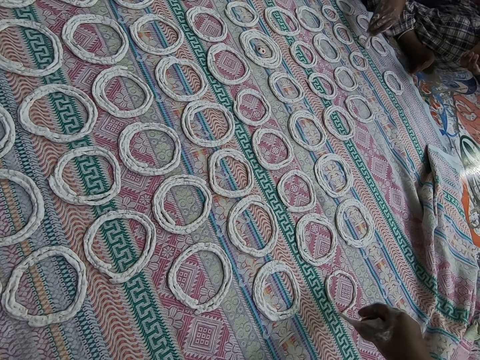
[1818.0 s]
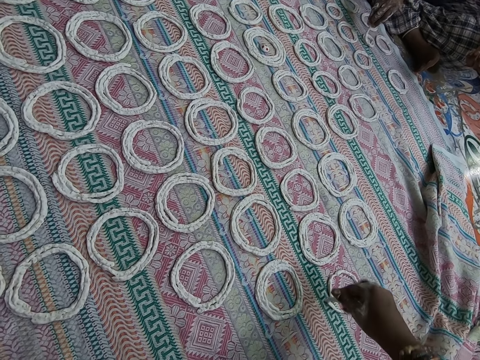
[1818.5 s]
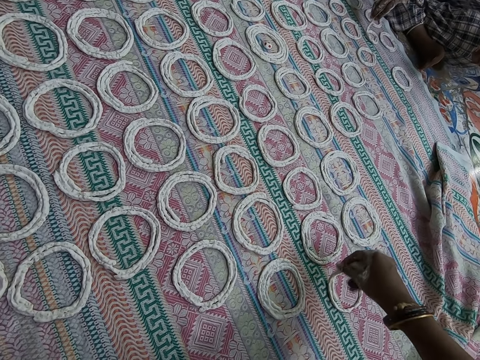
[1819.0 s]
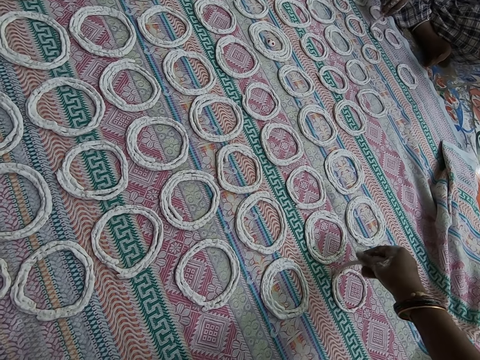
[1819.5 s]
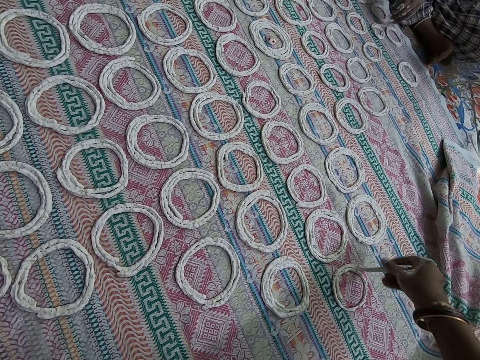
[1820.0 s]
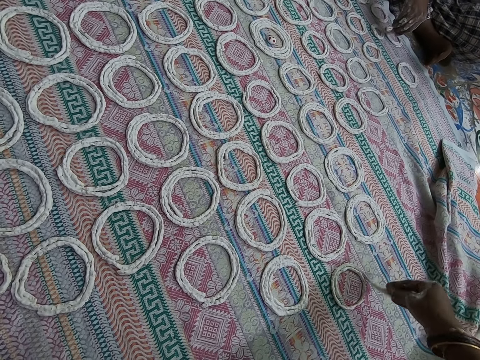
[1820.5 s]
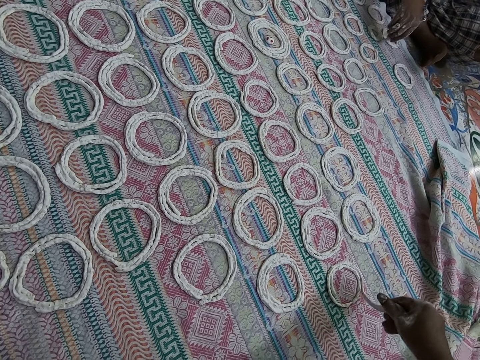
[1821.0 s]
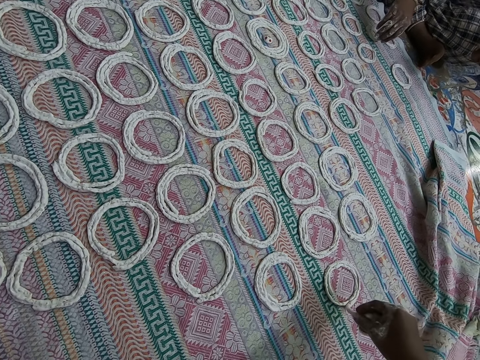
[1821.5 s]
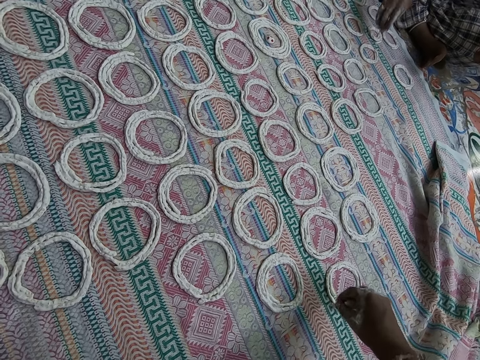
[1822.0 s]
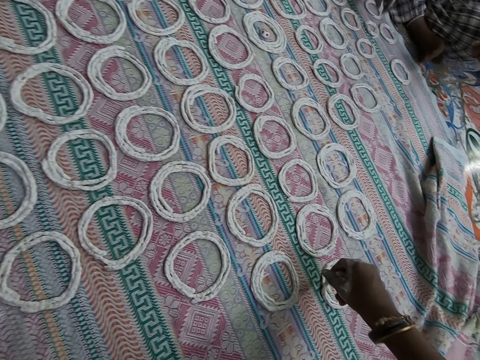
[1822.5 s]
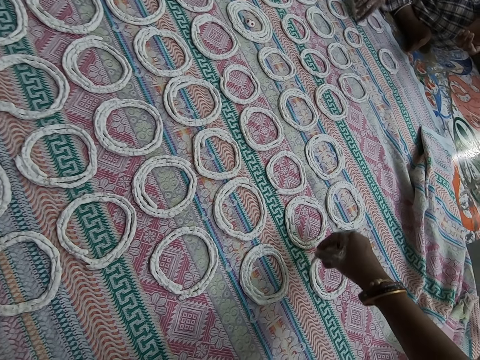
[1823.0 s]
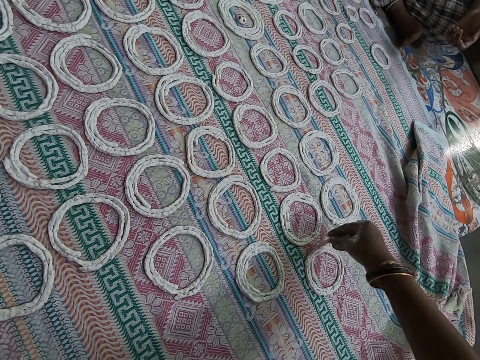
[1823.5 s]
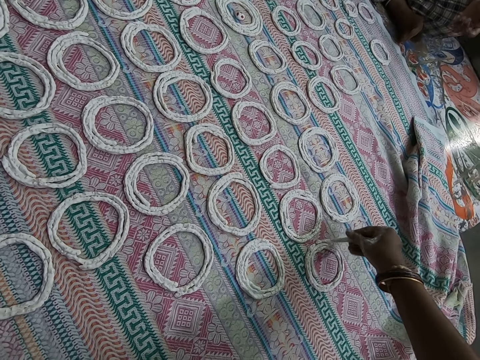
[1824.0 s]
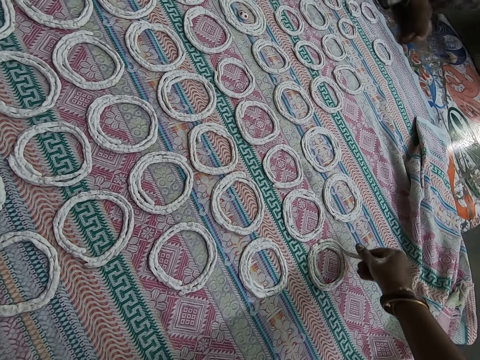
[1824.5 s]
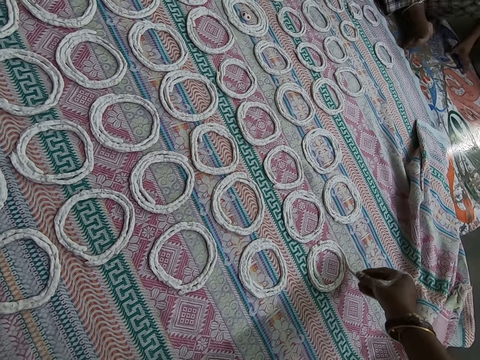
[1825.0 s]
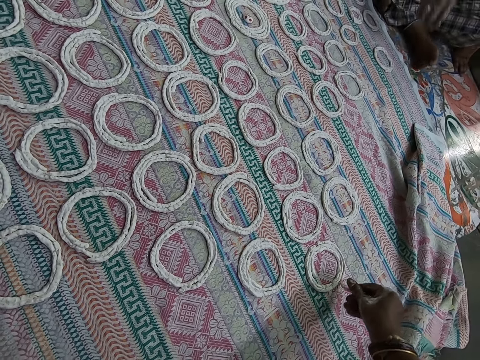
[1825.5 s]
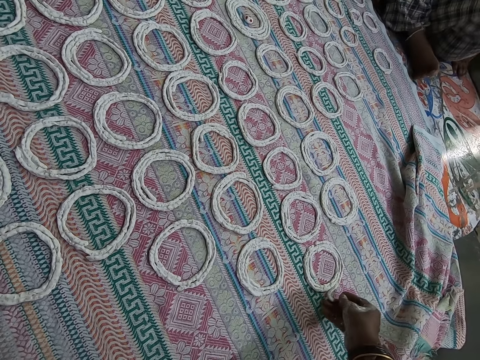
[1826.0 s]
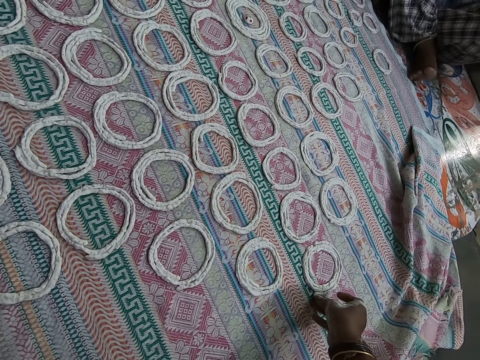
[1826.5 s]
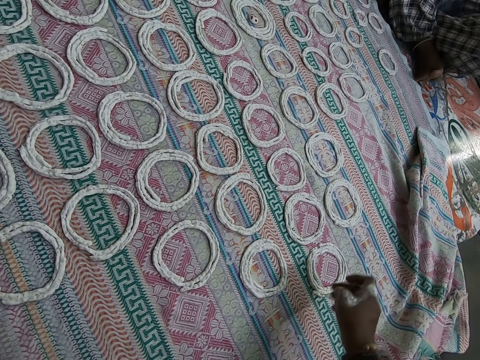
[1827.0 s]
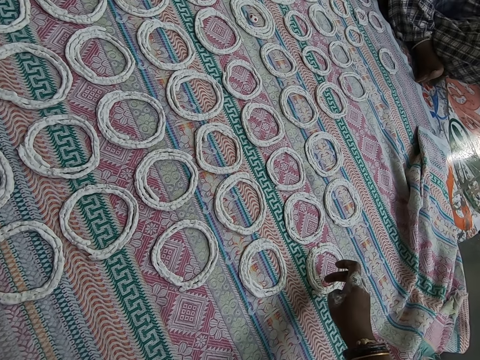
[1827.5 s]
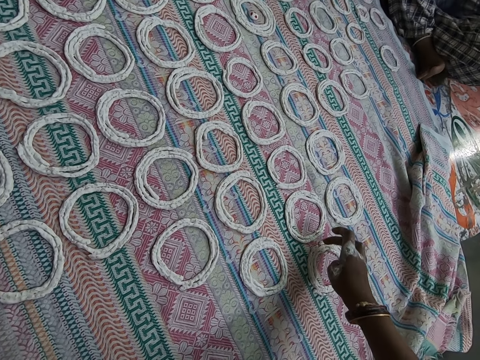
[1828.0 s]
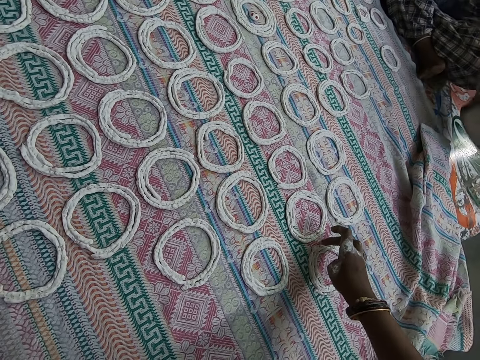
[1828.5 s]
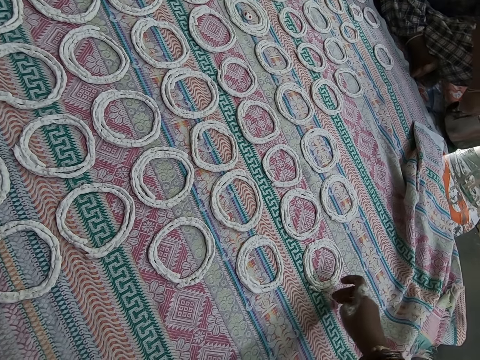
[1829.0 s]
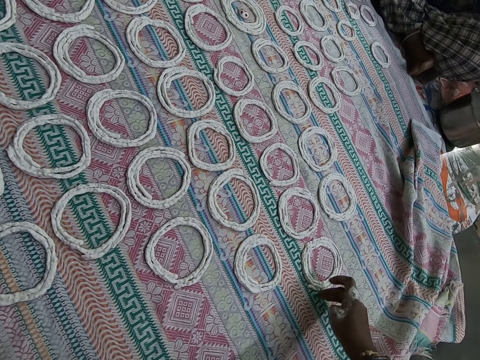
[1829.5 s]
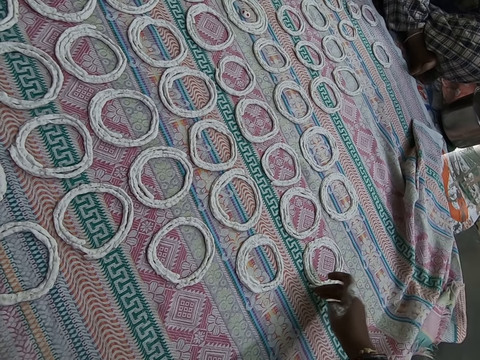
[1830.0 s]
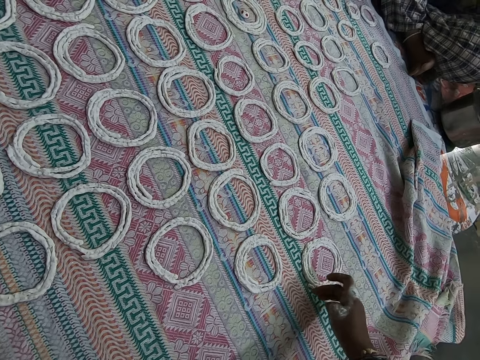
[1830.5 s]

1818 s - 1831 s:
A woman adjusts the murukku on the cloth with her right hand. The camera wearer adjusts the murukku on the cloth with her right hand and touches the dough. The woman places the pot on the floor with both hands.

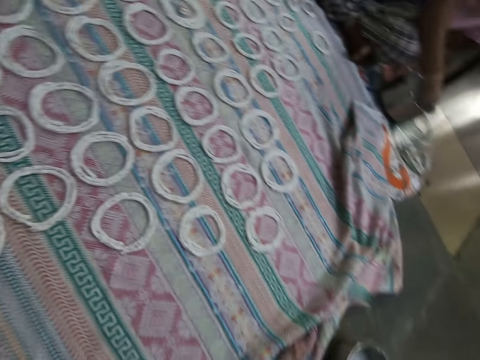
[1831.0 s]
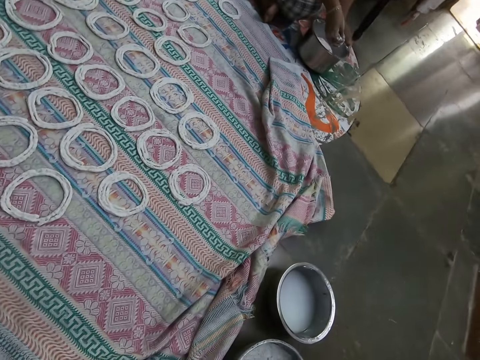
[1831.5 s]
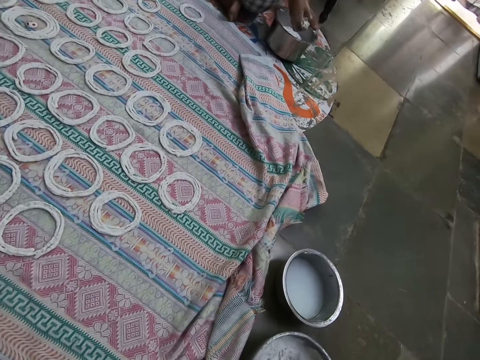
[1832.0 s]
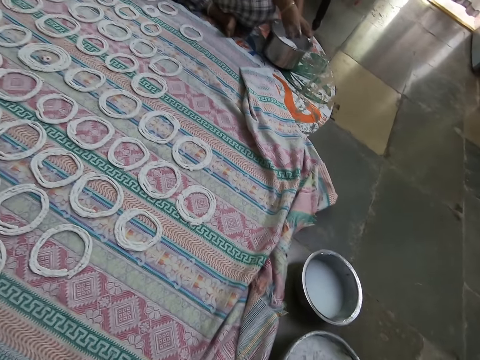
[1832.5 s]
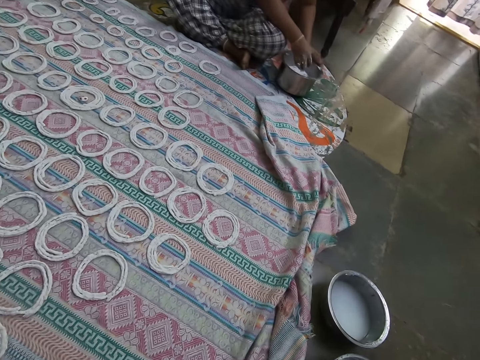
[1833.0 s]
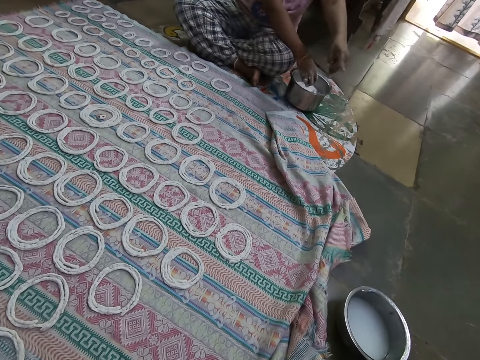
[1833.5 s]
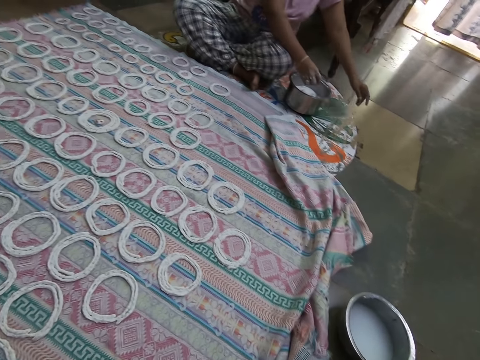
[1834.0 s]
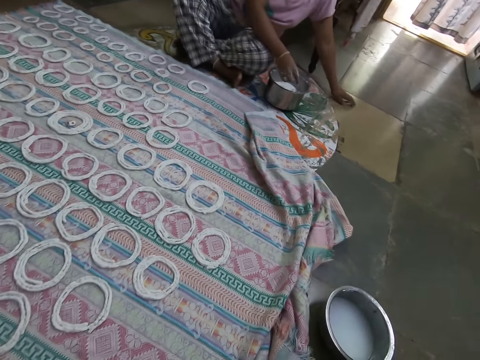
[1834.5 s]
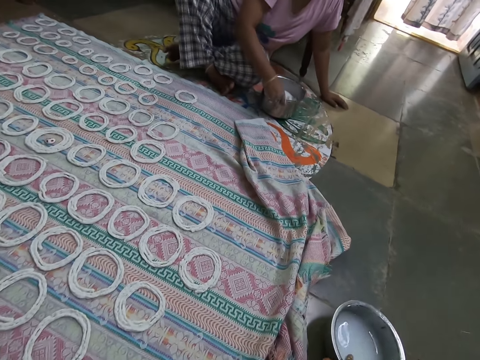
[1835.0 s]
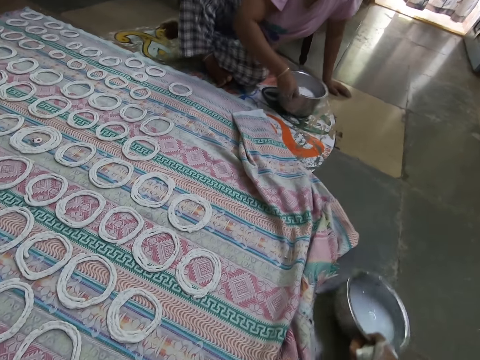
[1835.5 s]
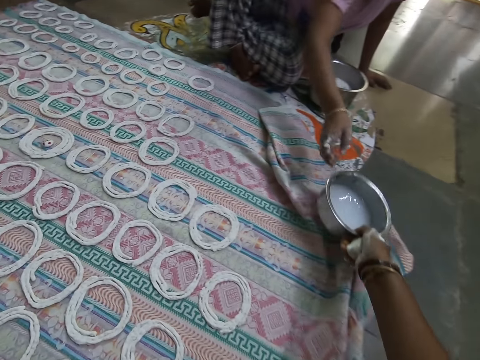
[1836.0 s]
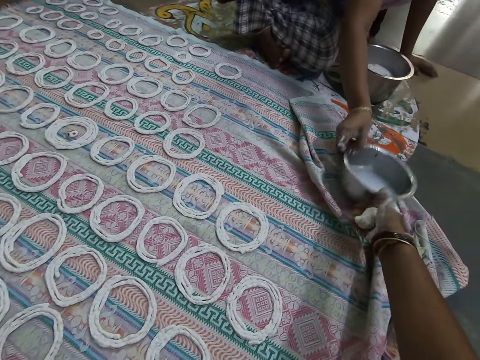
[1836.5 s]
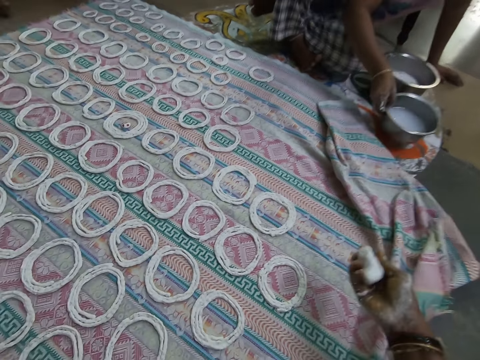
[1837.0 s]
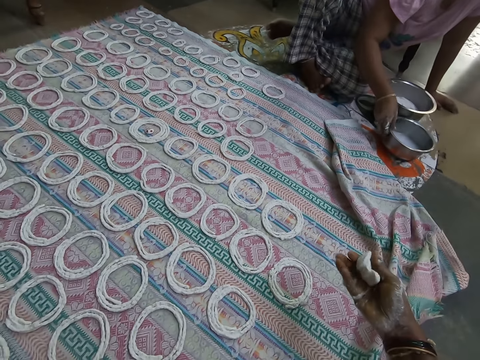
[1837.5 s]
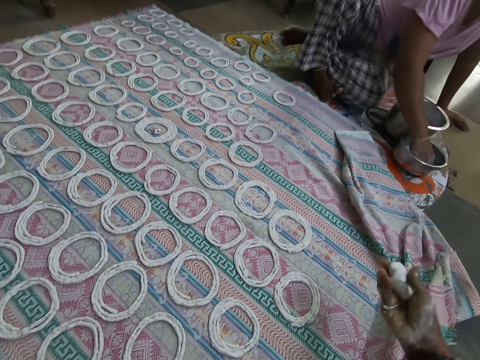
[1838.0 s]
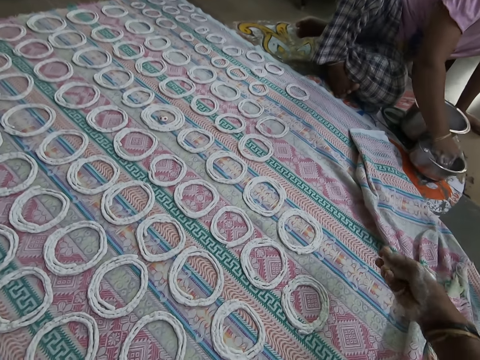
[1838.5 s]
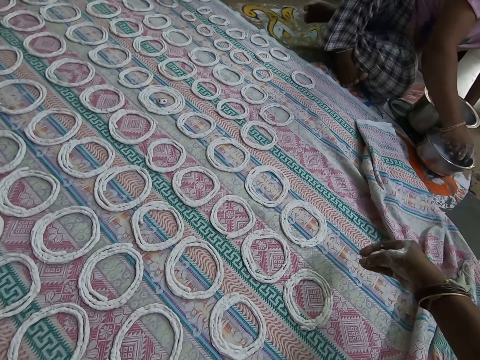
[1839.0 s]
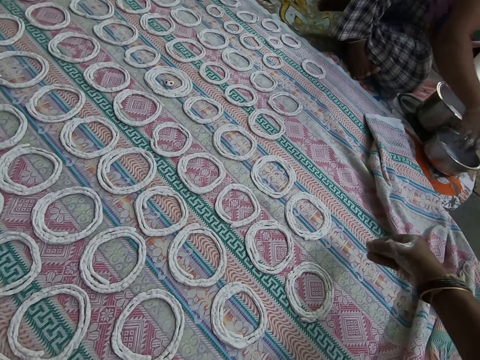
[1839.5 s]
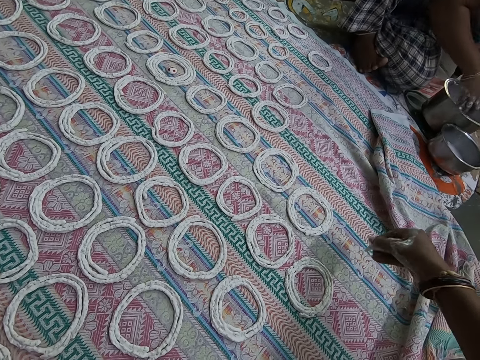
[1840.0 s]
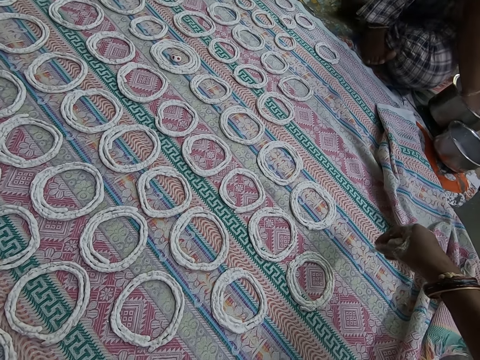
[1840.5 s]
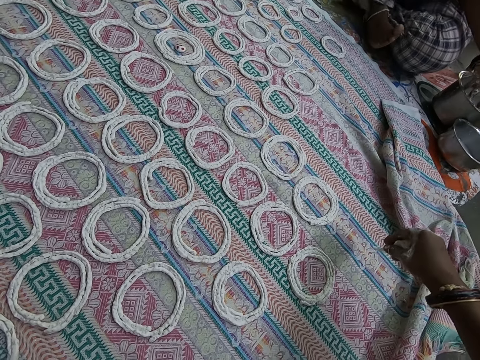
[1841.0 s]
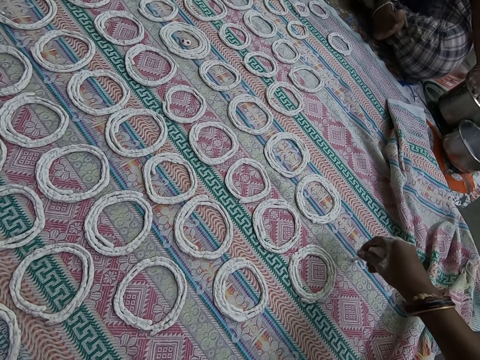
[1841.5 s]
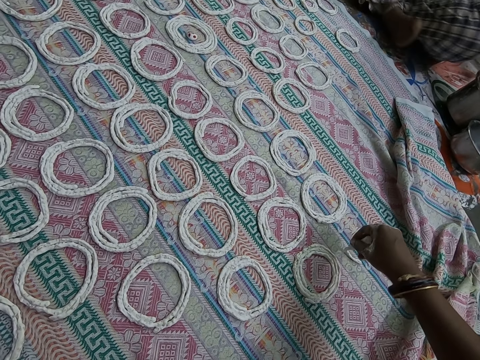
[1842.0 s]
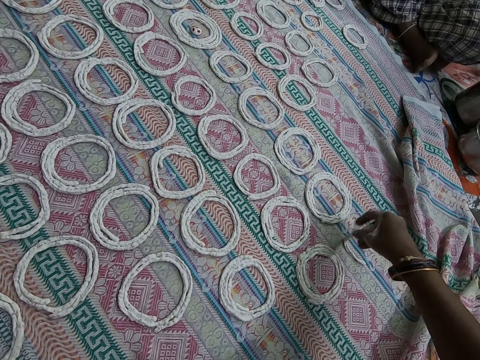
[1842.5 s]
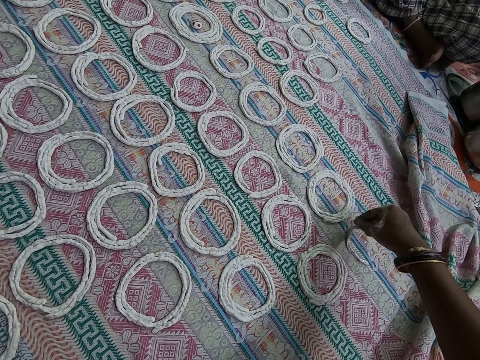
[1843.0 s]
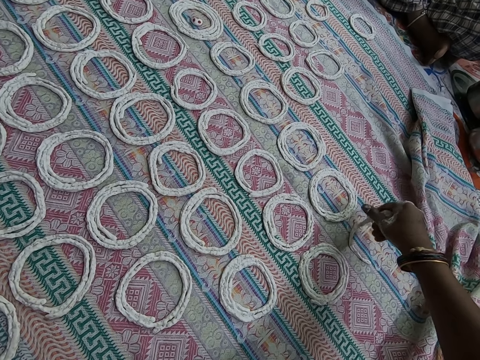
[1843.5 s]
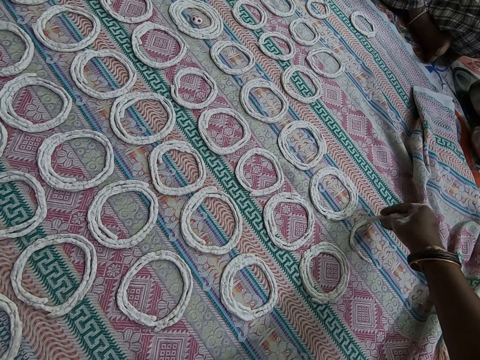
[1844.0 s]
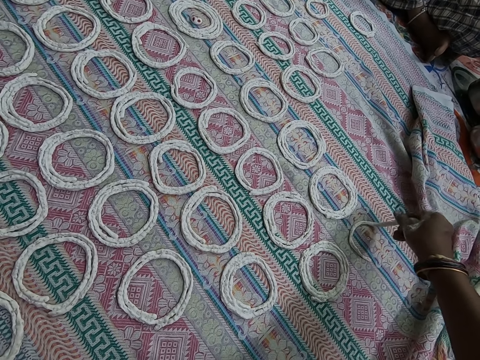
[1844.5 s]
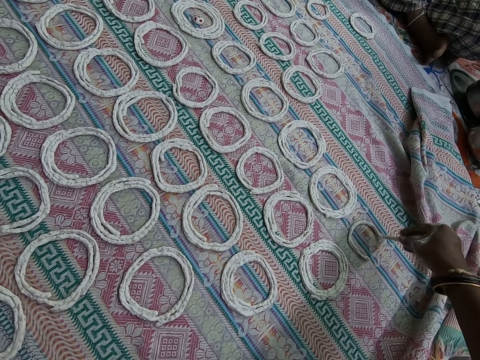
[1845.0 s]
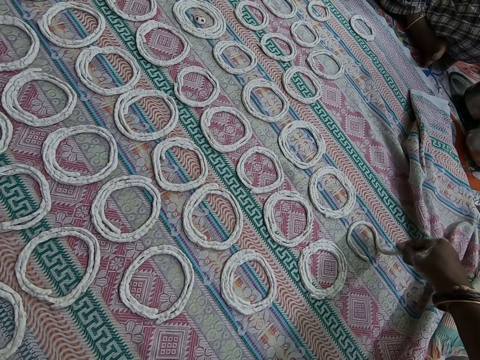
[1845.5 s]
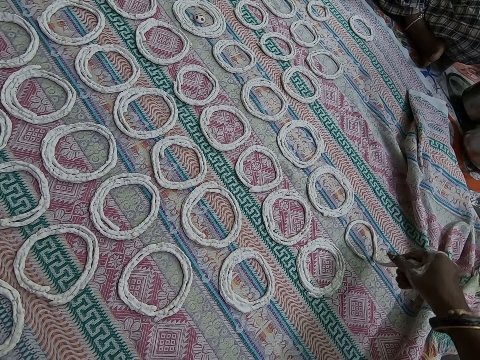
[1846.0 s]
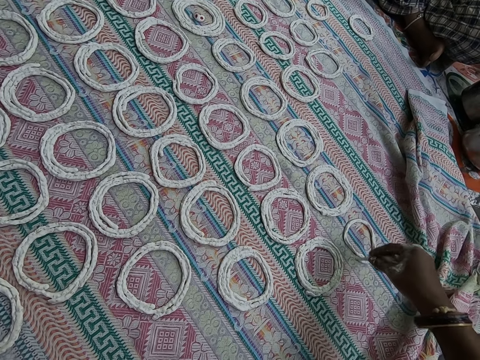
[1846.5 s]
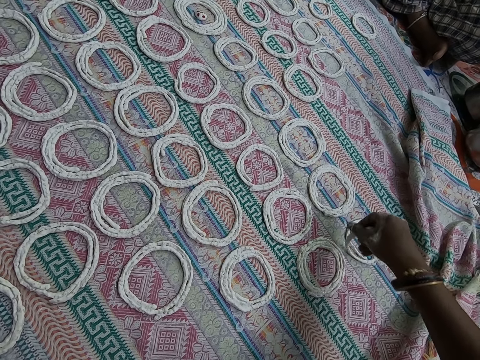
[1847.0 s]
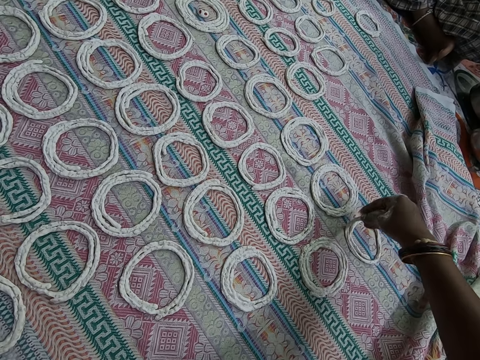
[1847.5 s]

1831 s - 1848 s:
A woman squeezes the murukku or dough in her right hand. The camera wearer looks around. She moves the bowl on the floor with her right hand and kneads the dough. The woman points at the bowl on the floor with her left hand and speaks to the camera wearer. The camera wearer looks around. The woman places her left hand on the floor. The camera wearer moves the bowl on the floor with her right hand. She picks up the stainless bowl on the floor. She passes the bowl to the woman with her right hand. The woman holds the bowl in her right hand. The camera wearer squeezes the murukku in her right hand. The woman places the bowl on the floor with her right hand, rinses her right hand in the bowl on the floor, and touches the water in the bowl. The camera wearer molds the murukku on the cloth with her right hand. The woman kneads the dough.
